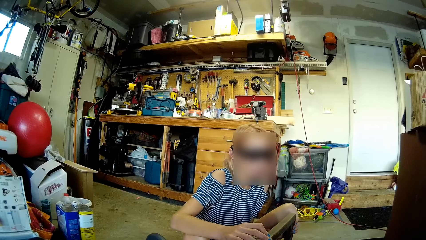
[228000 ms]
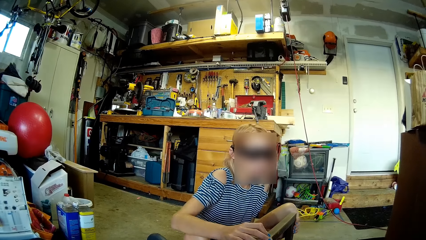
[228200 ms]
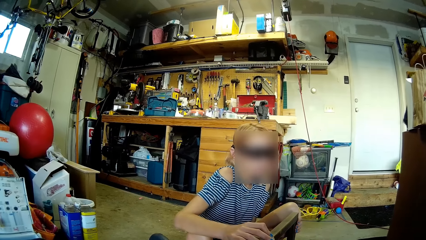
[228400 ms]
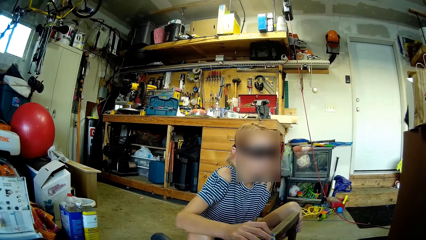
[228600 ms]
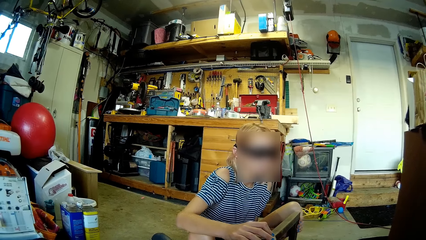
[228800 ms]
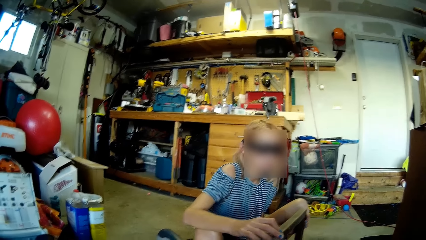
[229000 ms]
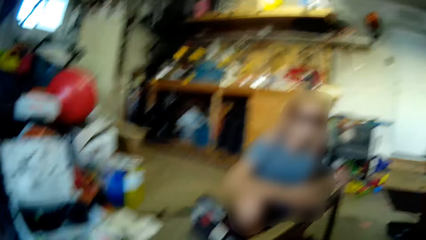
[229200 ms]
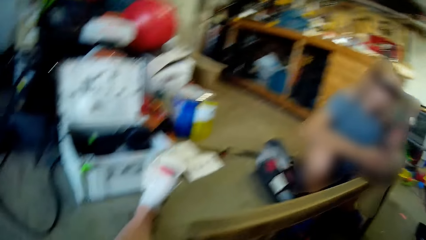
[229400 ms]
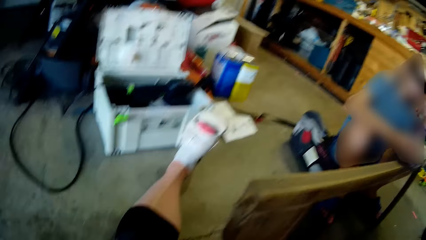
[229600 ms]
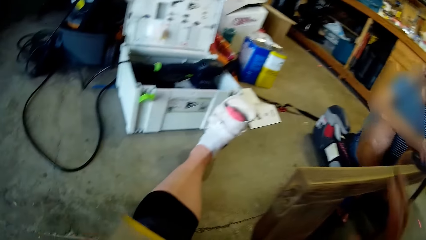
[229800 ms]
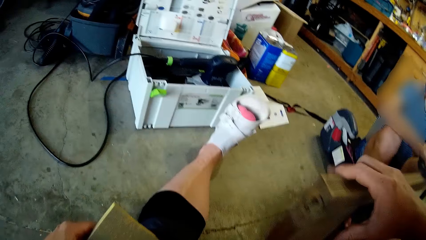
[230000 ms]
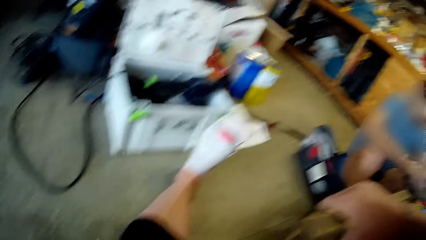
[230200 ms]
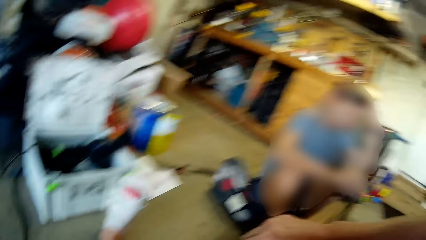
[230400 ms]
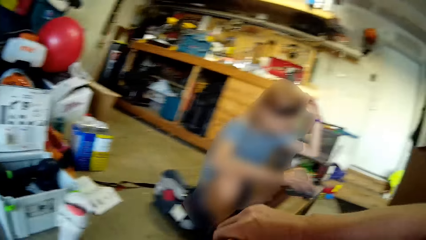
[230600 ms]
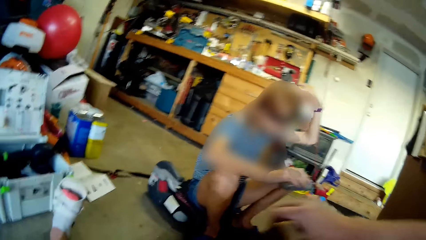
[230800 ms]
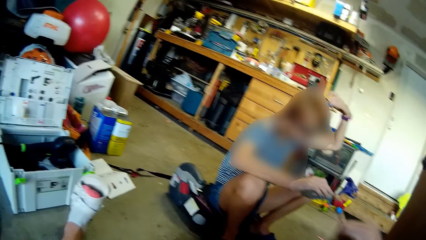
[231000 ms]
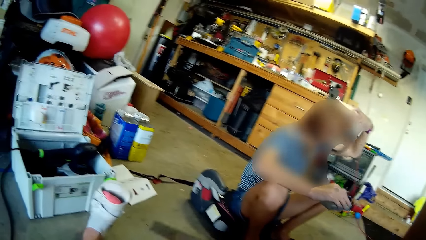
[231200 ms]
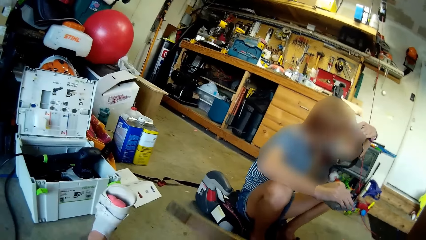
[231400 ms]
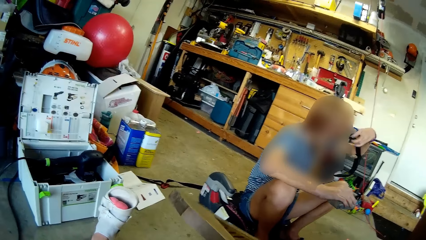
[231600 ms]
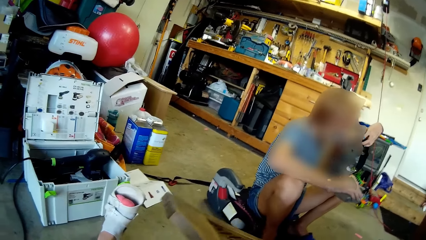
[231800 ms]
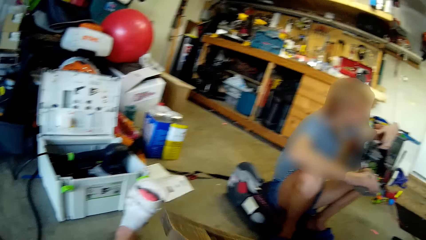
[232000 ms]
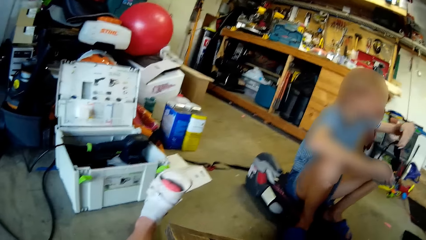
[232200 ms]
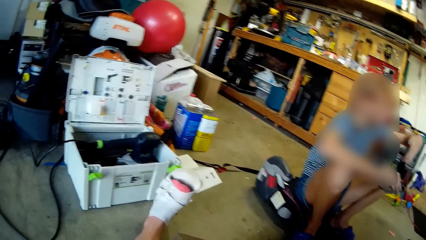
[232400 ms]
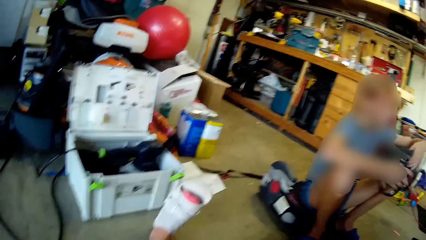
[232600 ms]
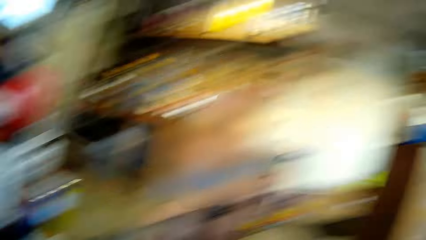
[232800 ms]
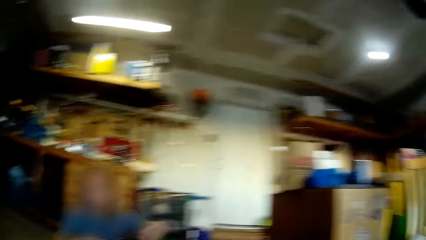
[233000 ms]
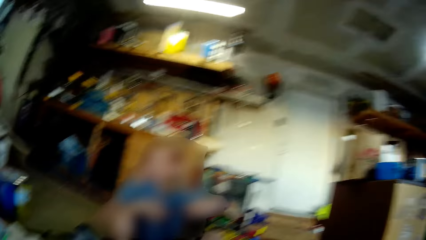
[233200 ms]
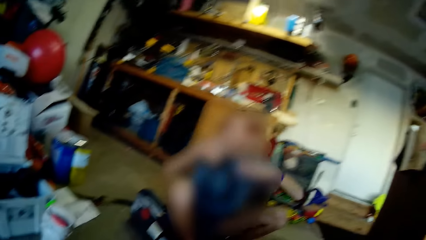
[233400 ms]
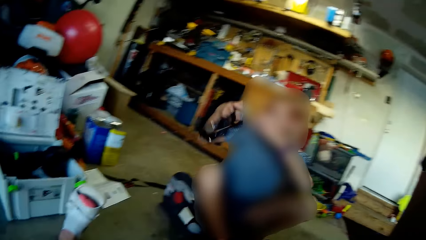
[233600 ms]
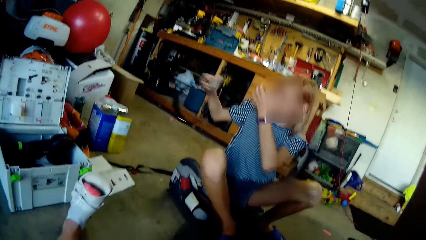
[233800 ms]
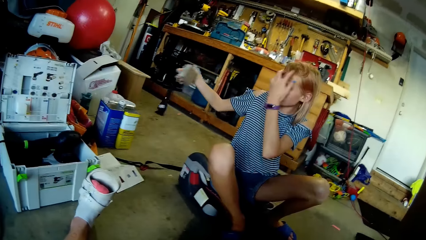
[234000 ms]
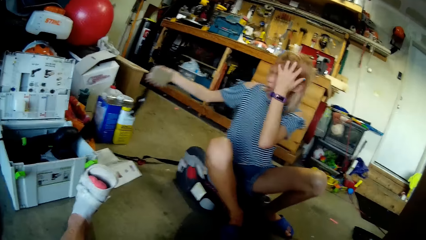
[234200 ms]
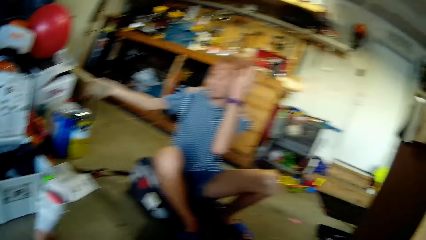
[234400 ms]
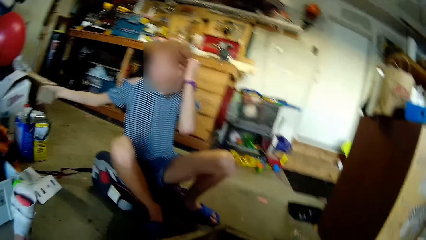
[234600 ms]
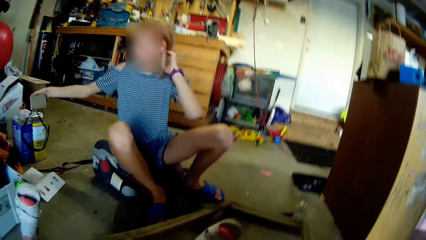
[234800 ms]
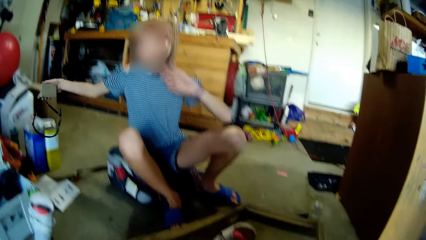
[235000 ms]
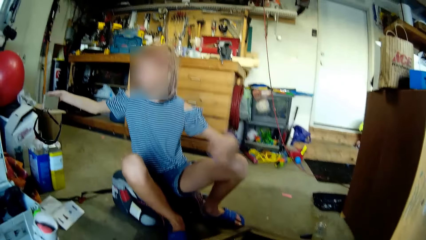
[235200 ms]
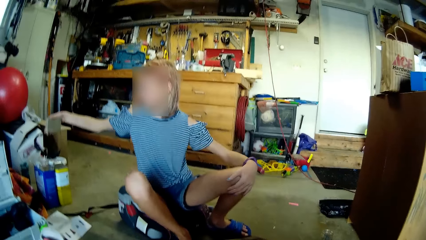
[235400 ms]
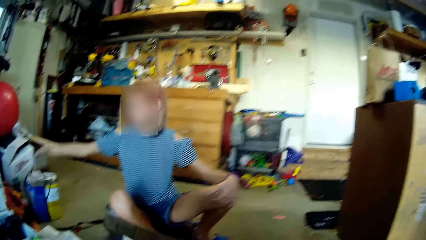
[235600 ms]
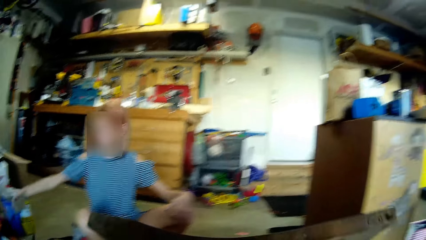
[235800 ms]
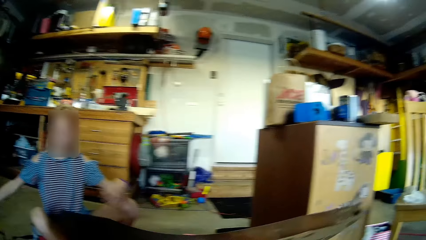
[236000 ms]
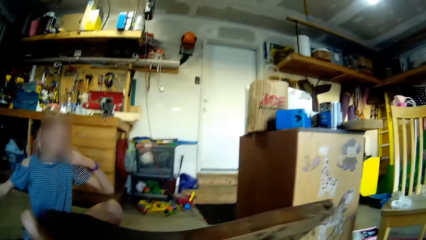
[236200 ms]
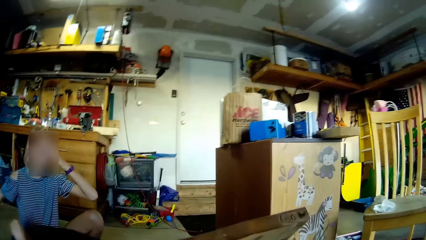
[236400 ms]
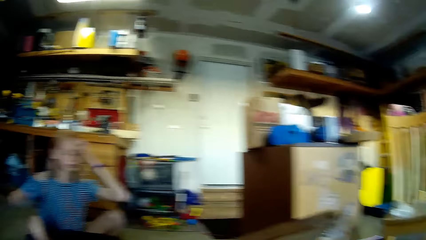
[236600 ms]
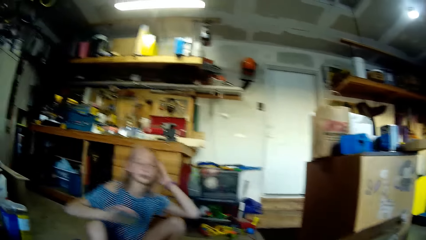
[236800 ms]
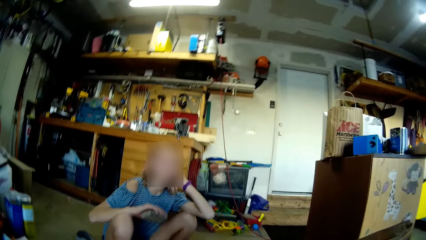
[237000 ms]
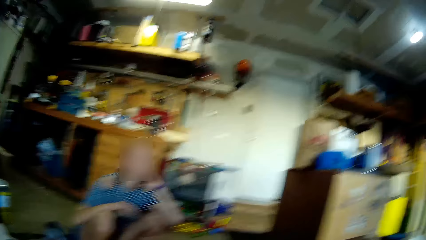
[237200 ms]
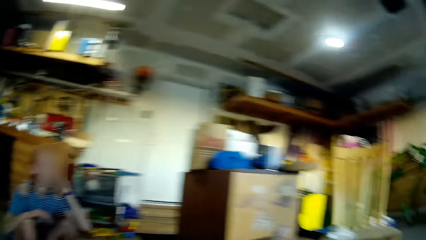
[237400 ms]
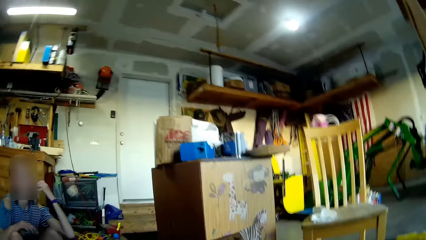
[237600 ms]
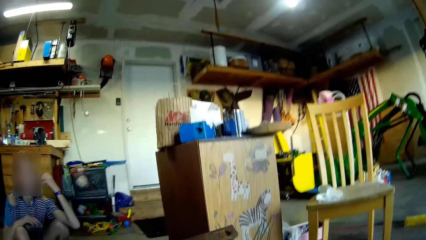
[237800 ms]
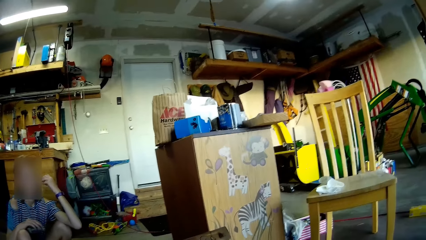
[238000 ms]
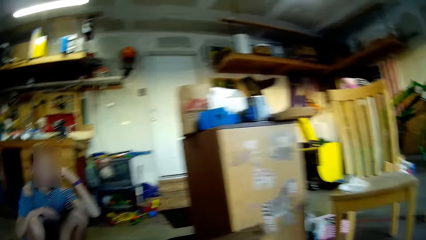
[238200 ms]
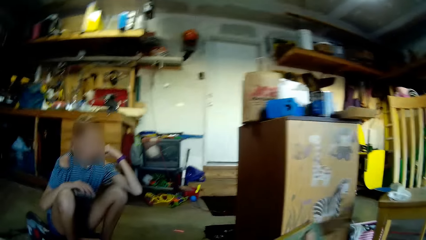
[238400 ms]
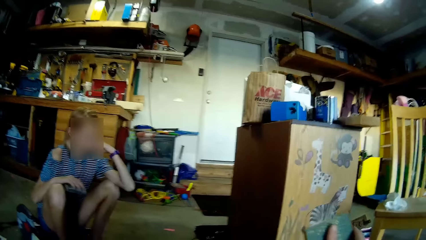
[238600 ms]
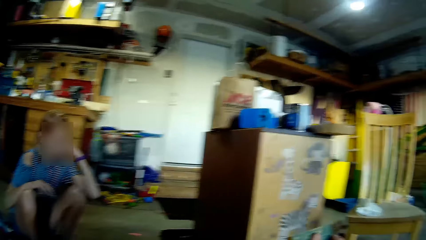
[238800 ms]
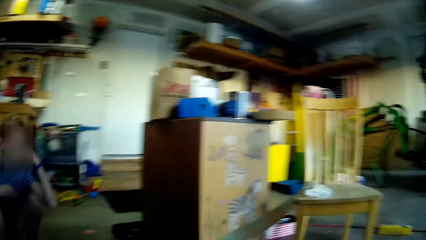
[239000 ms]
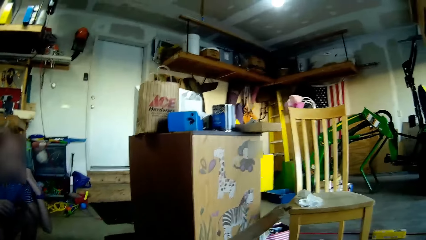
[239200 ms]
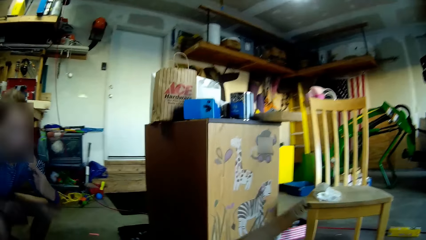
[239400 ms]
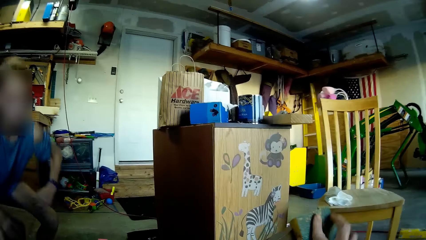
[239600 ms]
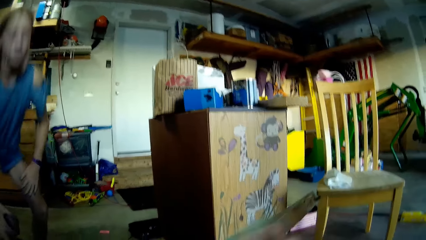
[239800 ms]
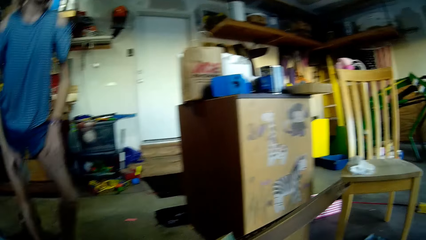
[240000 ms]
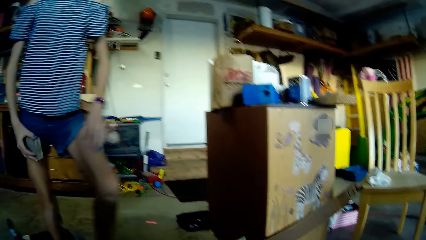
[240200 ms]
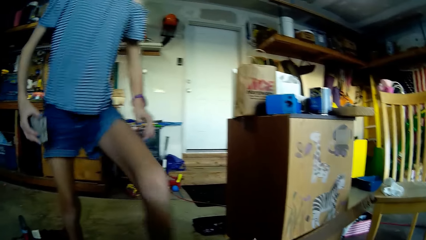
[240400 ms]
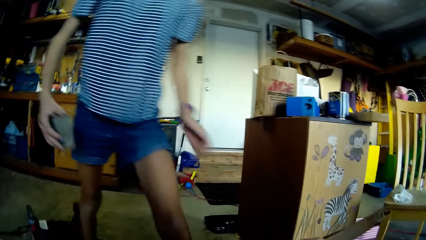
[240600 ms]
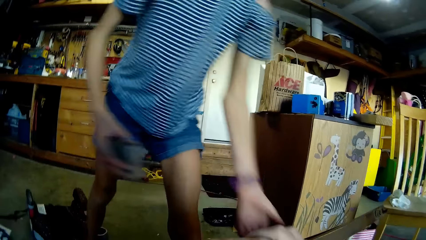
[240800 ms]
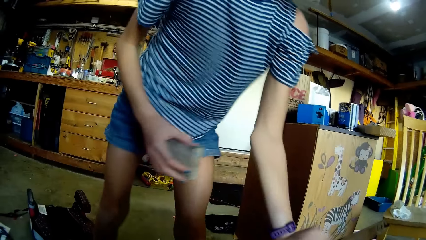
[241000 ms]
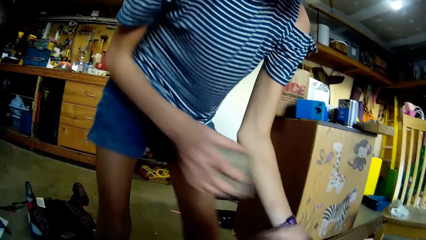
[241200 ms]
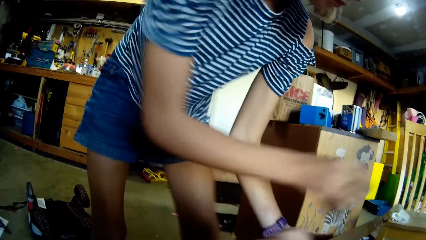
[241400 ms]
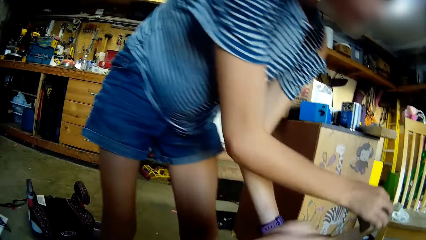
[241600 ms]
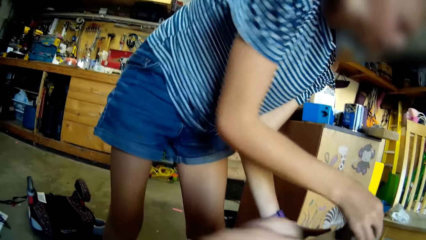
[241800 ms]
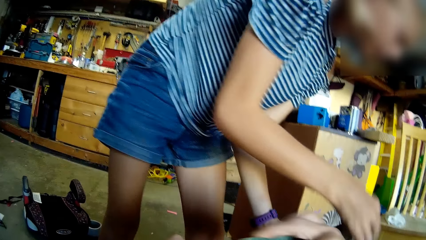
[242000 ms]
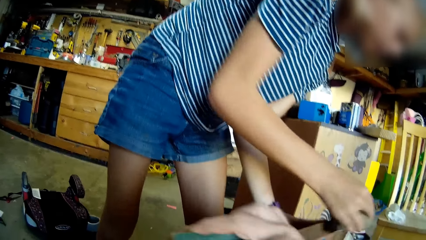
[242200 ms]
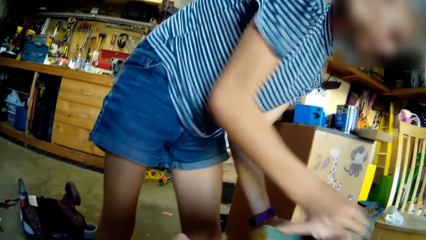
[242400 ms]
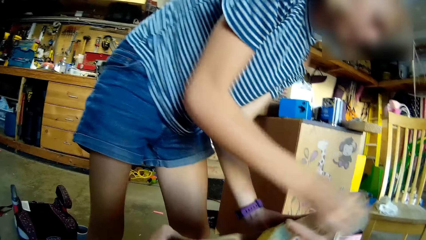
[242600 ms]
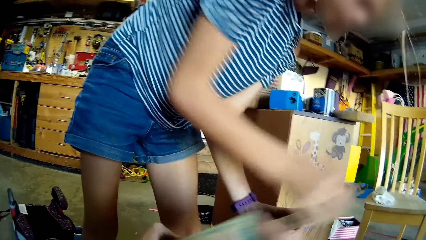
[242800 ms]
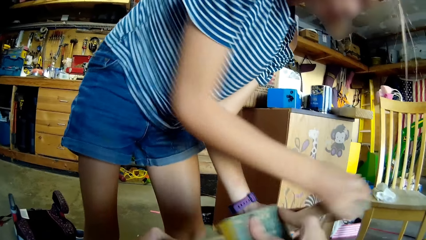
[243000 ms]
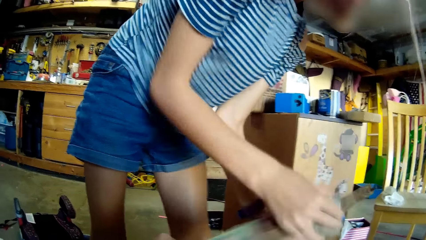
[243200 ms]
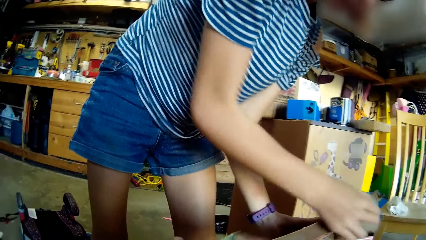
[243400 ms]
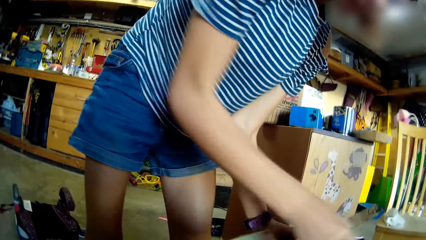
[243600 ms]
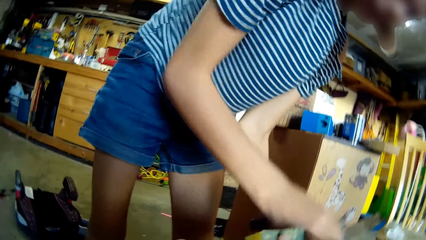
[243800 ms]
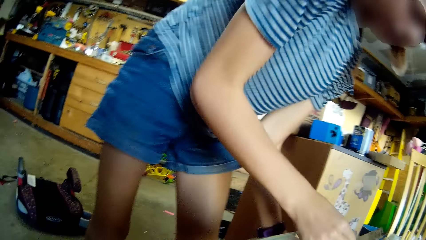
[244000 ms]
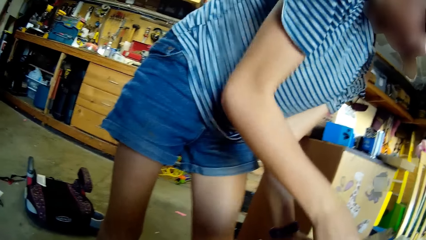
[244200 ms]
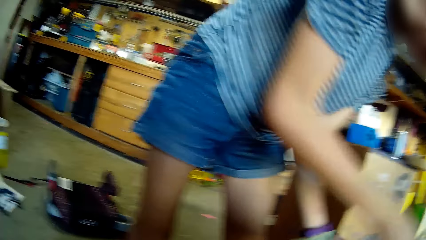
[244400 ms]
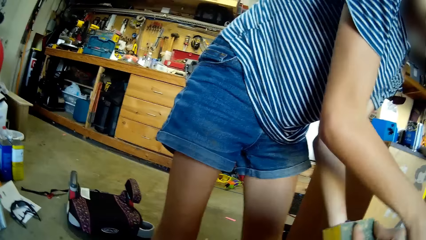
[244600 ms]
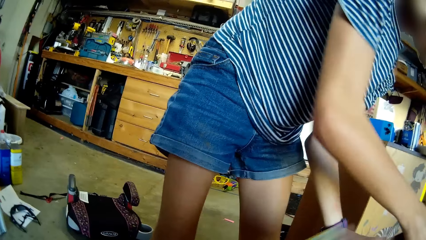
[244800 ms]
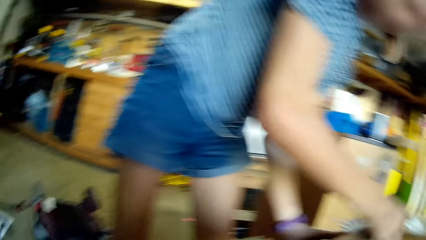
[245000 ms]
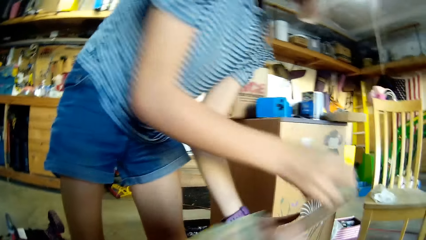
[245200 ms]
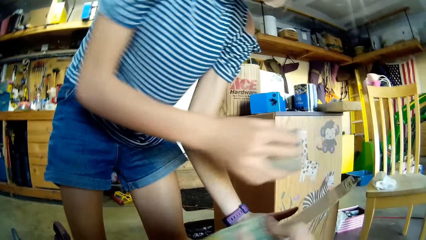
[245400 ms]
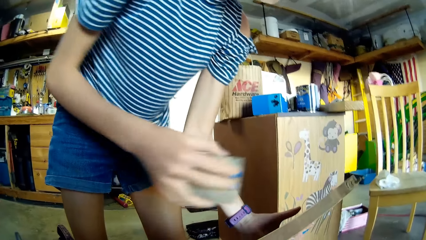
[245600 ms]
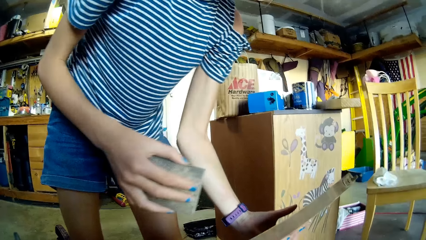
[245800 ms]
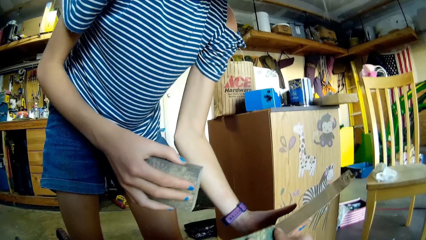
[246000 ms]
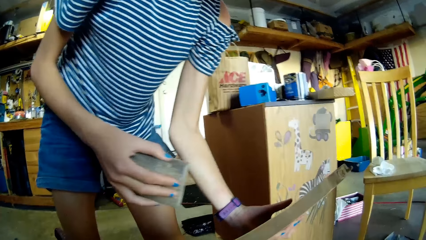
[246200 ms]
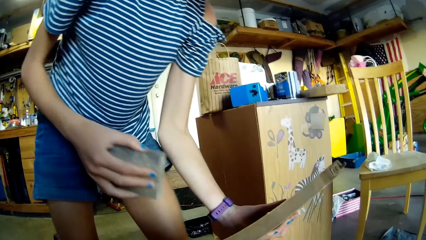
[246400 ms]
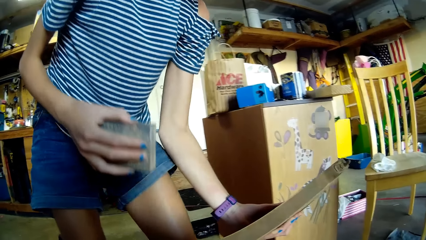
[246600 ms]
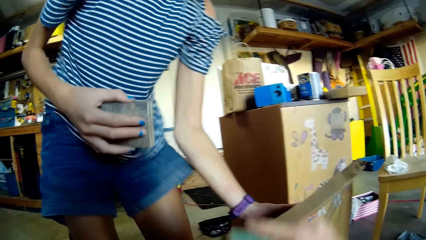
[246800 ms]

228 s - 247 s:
The camera wearer talks to a lady. The lady takes off her goggles or headphones. The camera wearer talks to the lady. The lady places down her goggles. The camera wearer looks around. The lady stands up and walks. The camera wearer smoothens a wood frame with a sandpaper. The lady smoothens the wood frame with a sandpaper.
